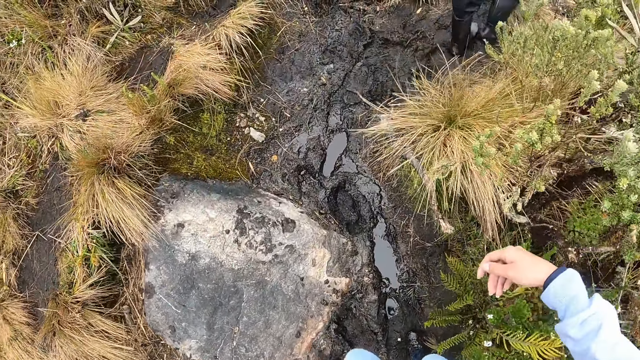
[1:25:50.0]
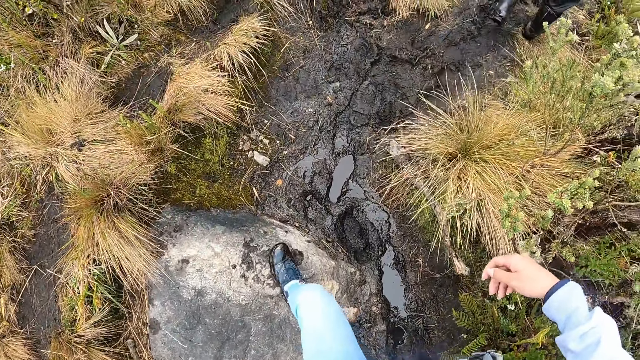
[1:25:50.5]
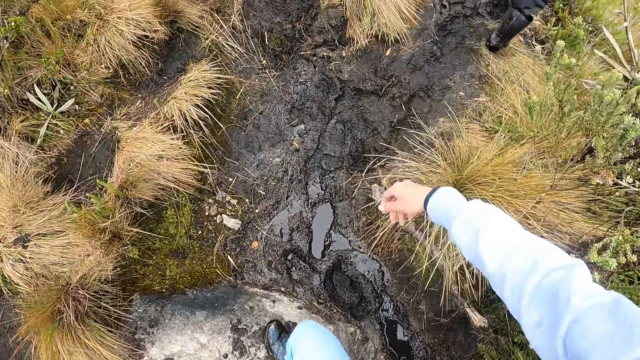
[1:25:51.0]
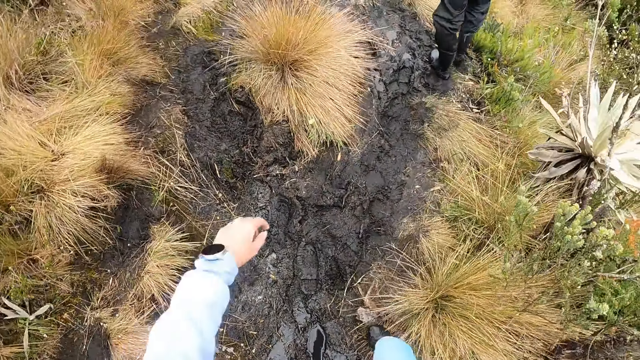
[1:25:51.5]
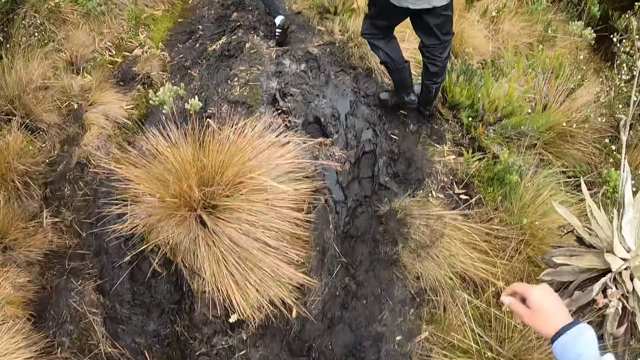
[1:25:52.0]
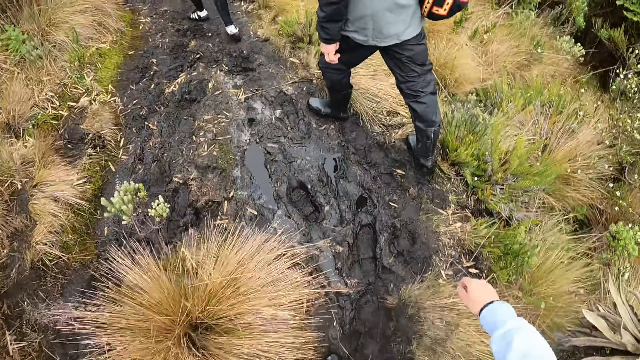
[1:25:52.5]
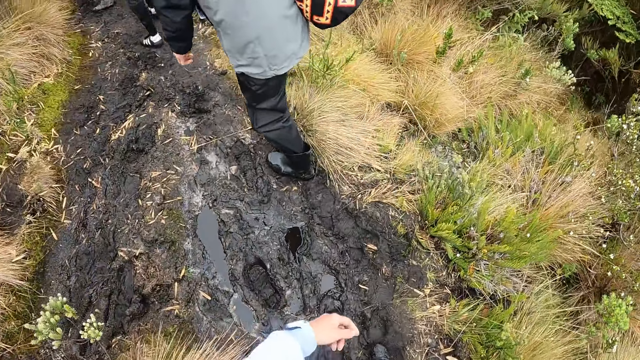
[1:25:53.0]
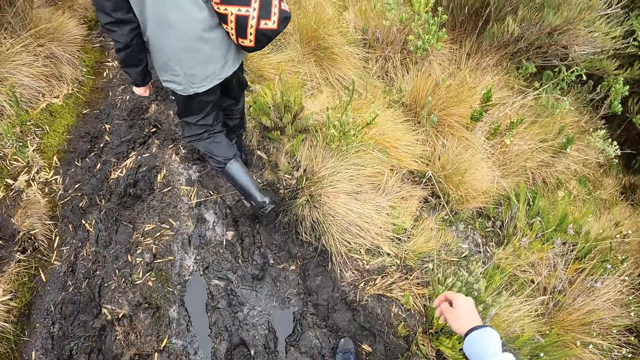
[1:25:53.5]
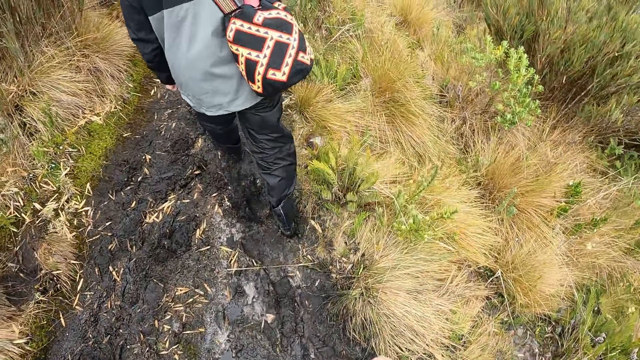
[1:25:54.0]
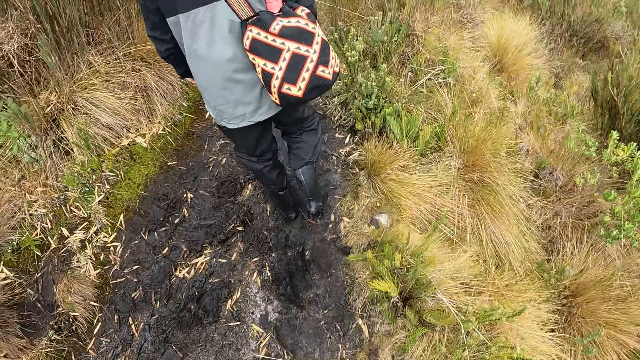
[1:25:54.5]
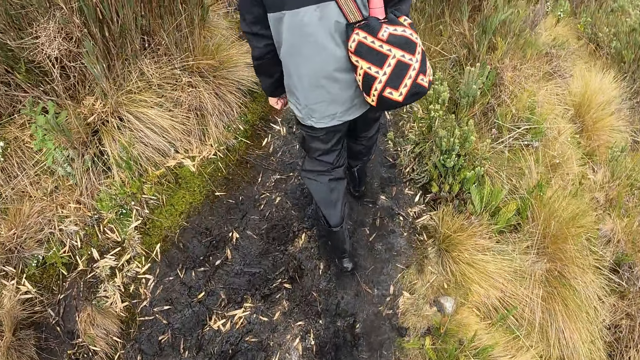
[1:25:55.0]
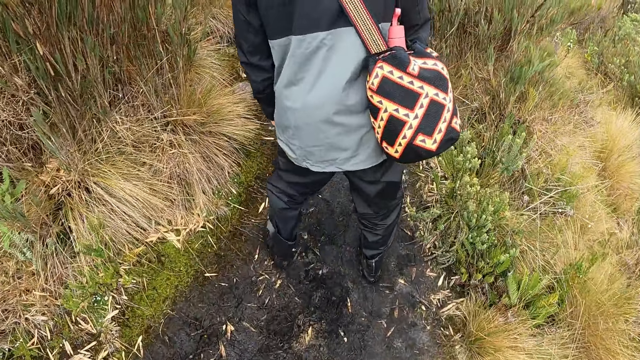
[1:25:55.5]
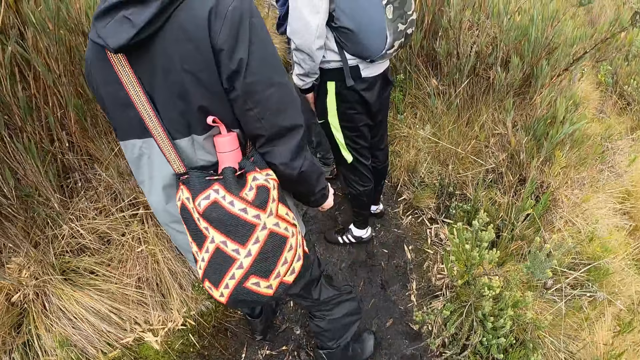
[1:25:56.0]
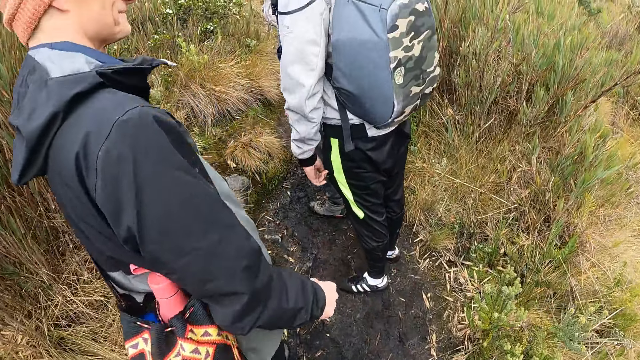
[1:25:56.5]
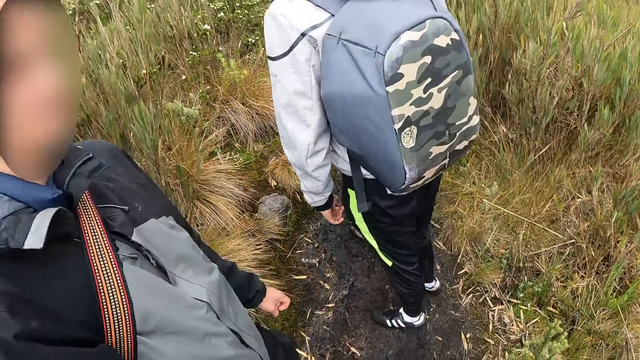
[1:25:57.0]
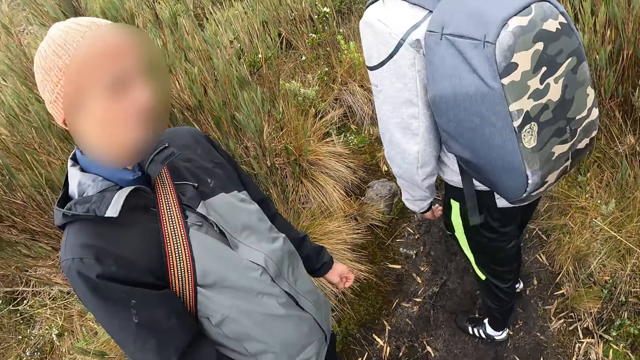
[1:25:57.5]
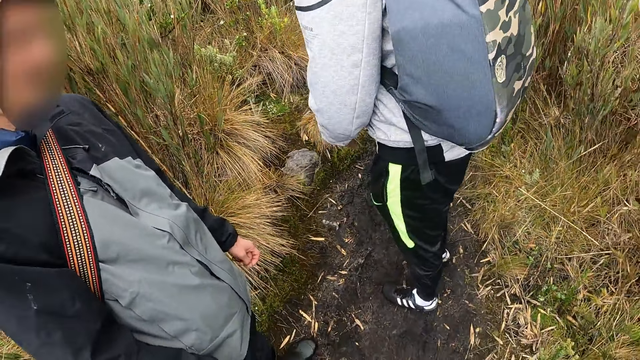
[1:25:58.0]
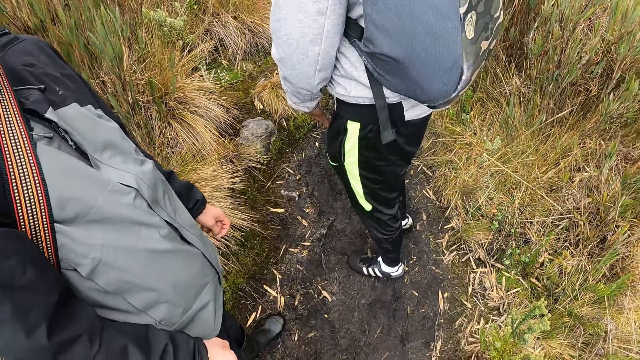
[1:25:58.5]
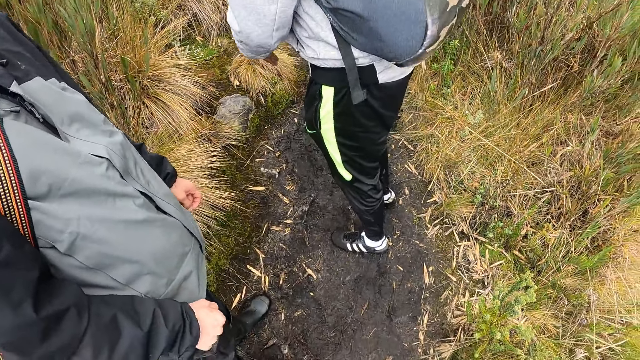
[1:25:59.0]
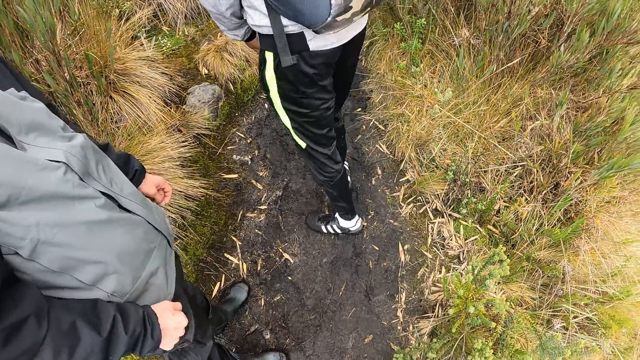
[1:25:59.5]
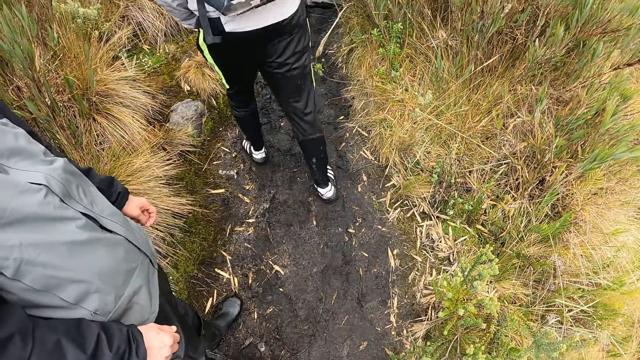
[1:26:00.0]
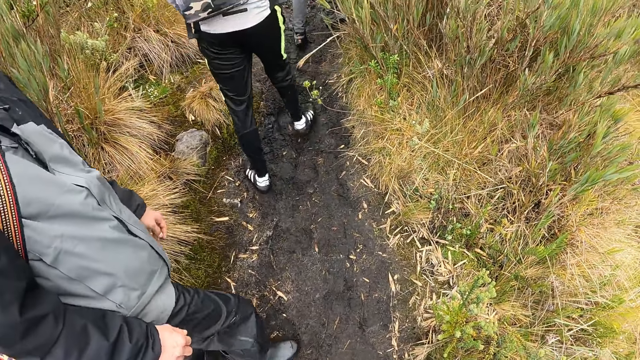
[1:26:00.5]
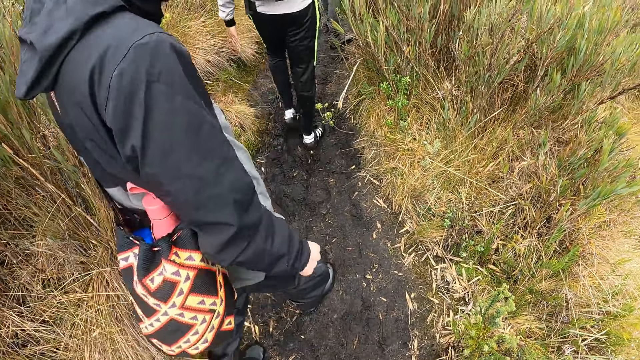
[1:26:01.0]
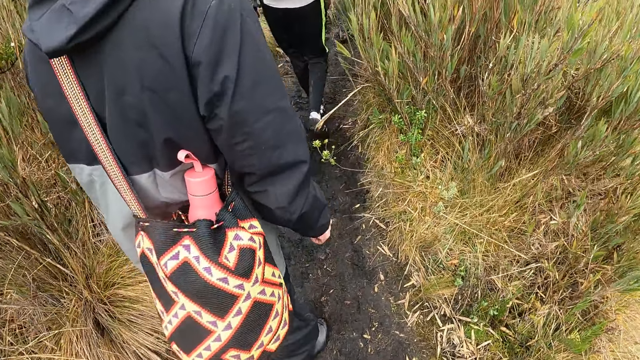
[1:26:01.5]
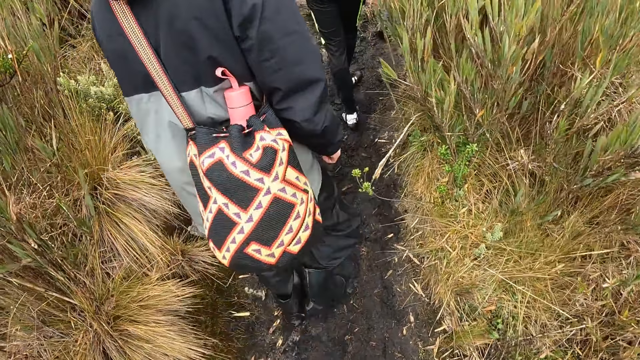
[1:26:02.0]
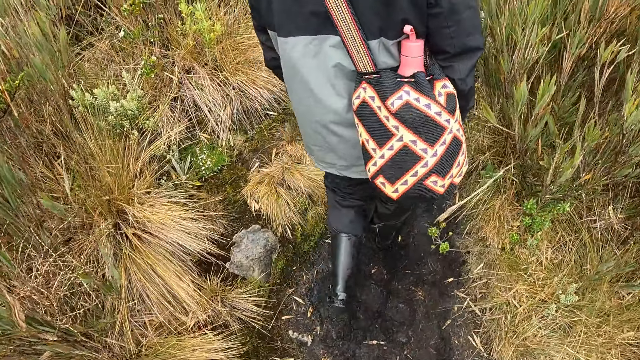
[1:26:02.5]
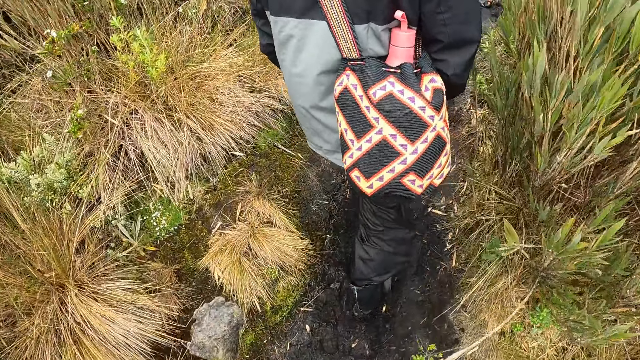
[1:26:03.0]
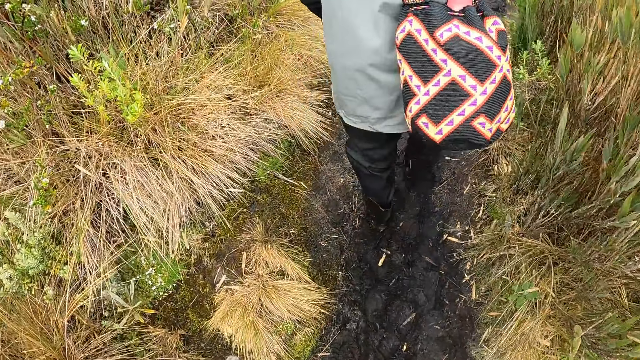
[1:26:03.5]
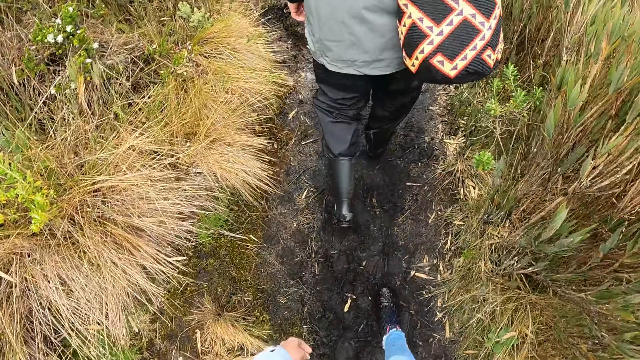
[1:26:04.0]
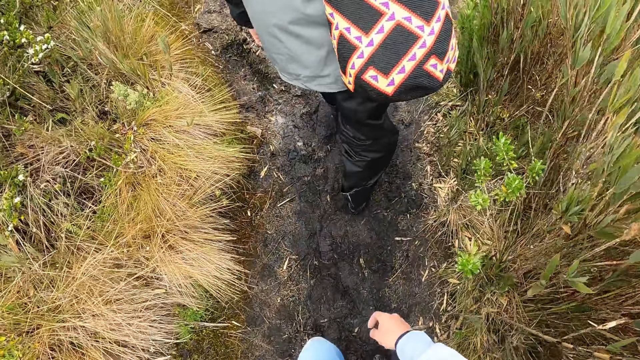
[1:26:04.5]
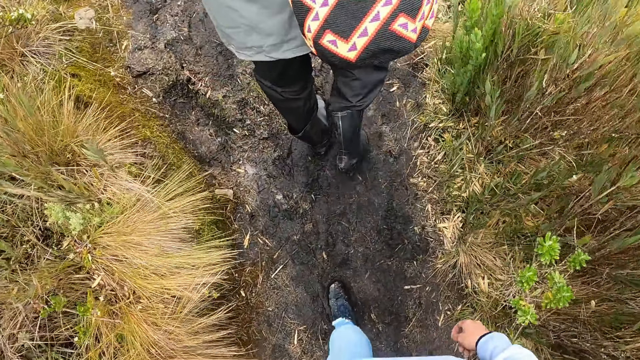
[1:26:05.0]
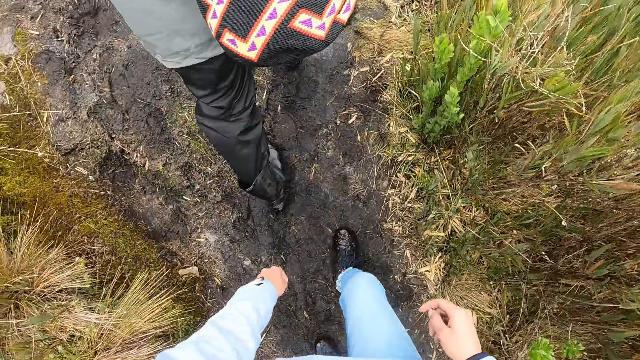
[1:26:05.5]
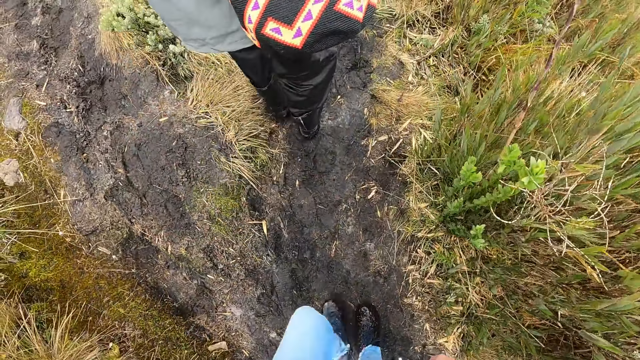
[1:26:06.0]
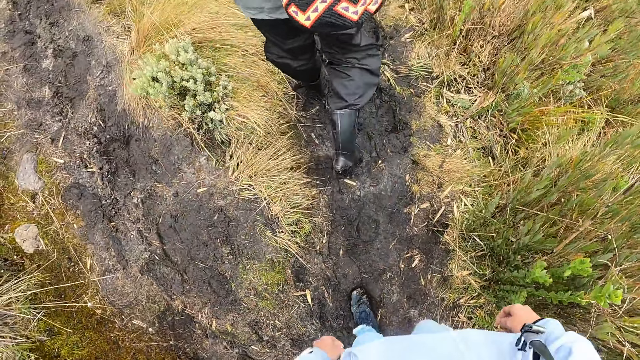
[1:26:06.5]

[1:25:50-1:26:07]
The camera wearer looks around. They walk on mud.

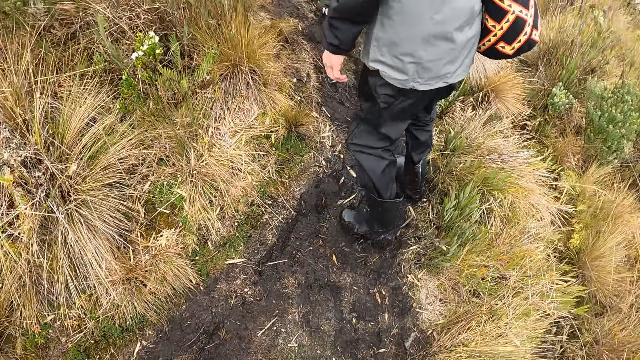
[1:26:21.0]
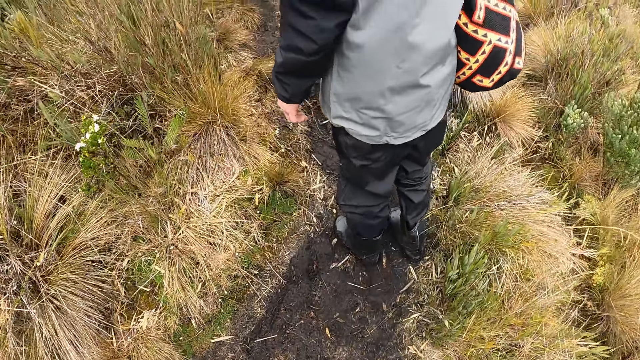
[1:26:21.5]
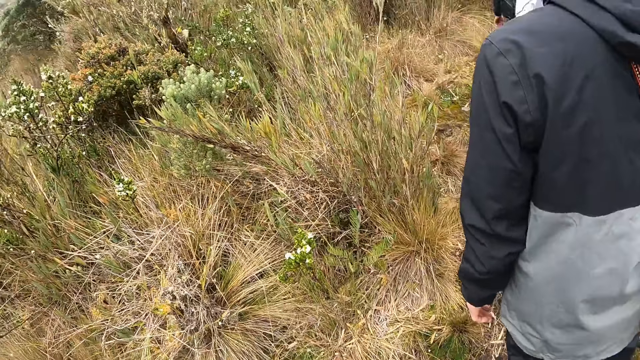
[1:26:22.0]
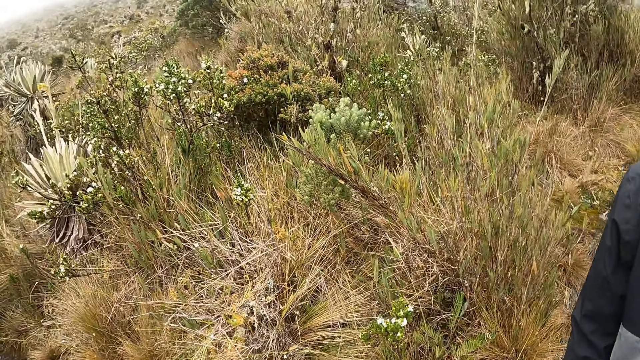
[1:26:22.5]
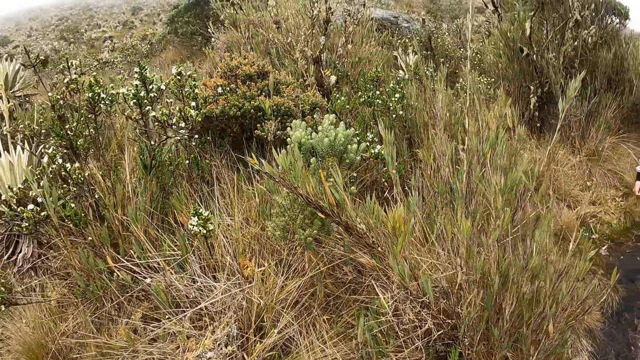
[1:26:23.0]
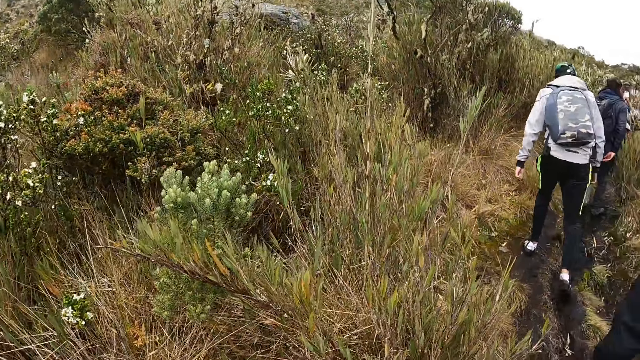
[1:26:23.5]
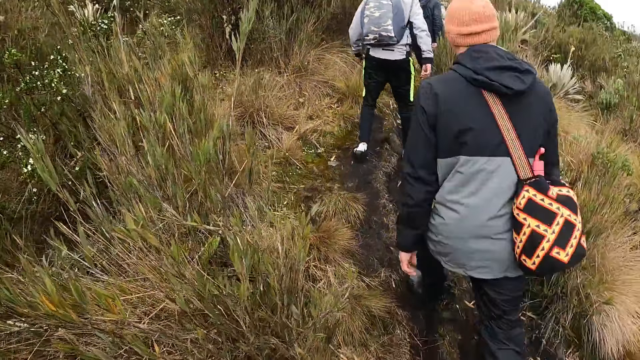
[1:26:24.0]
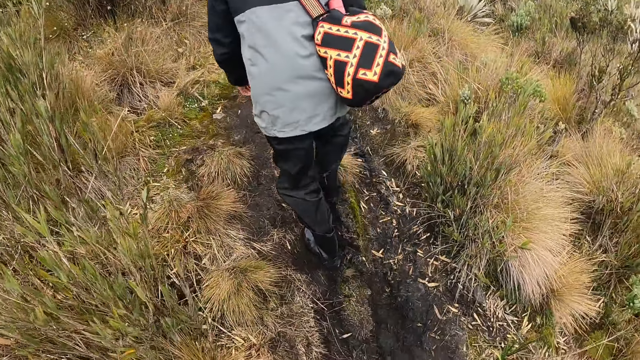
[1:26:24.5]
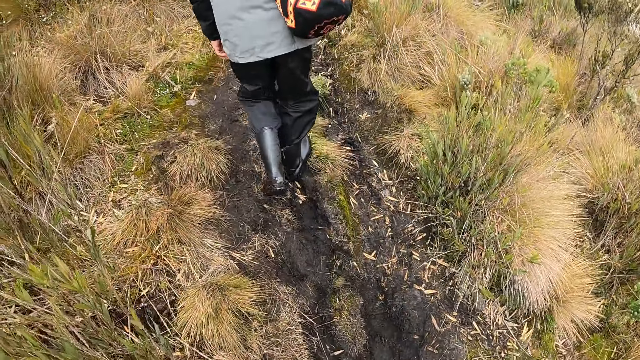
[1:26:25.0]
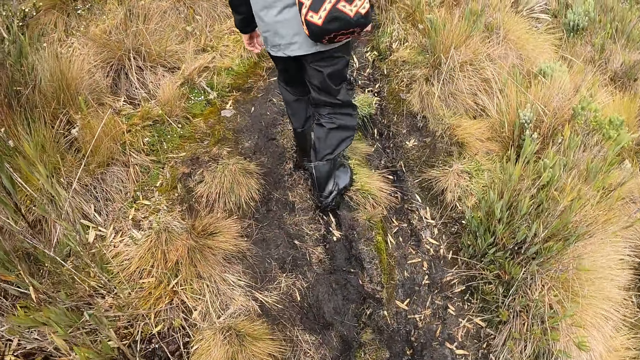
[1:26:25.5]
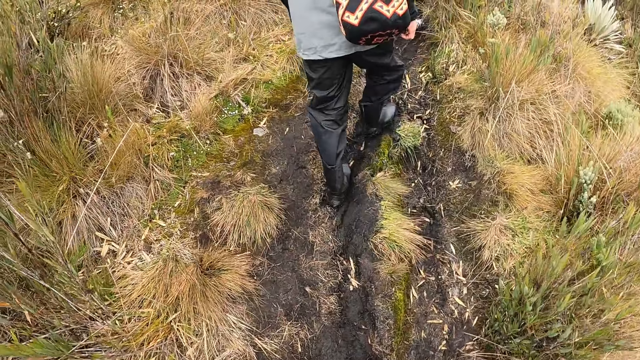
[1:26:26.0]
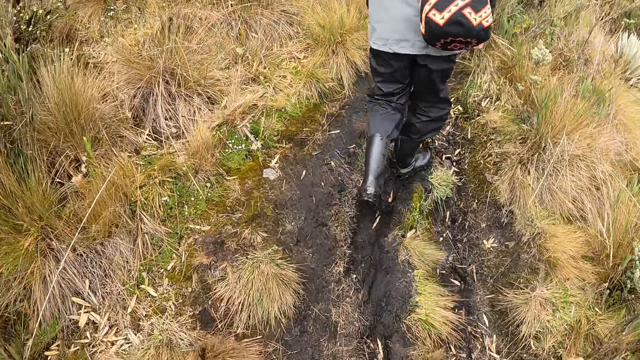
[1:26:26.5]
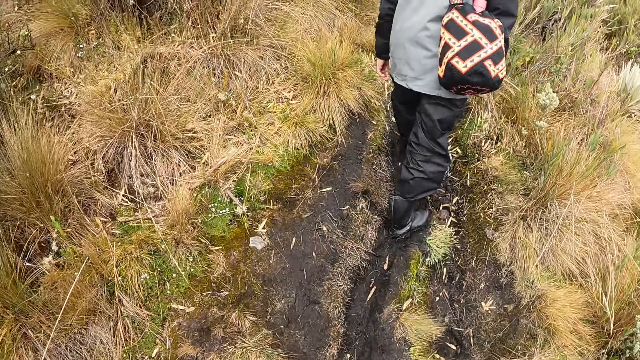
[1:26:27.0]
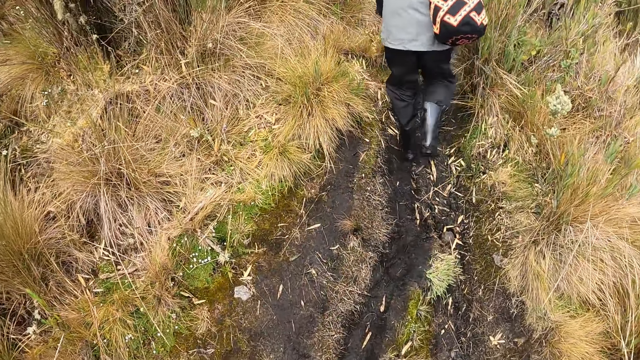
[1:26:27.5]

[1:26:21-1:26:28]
The camera wearer looks around. They walk on mud.
